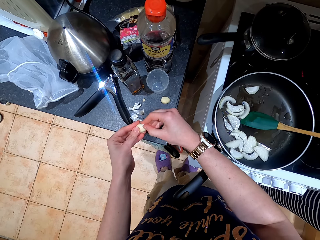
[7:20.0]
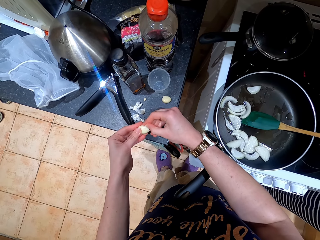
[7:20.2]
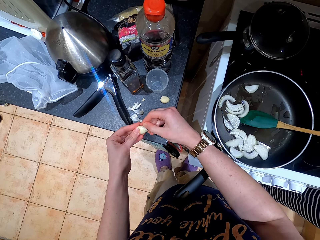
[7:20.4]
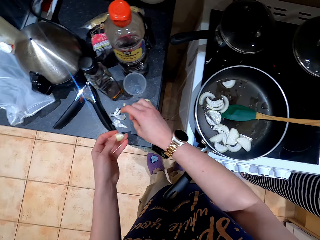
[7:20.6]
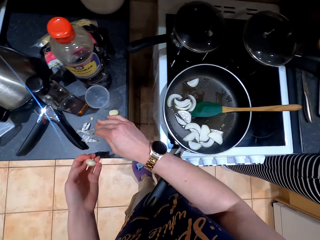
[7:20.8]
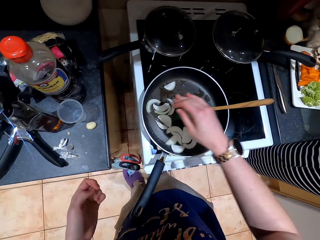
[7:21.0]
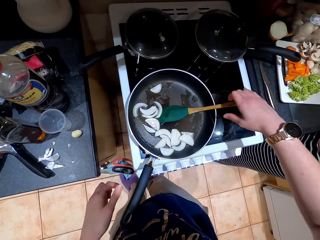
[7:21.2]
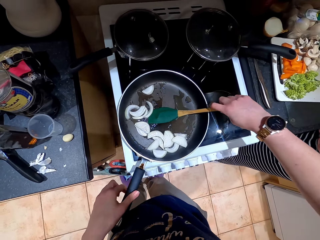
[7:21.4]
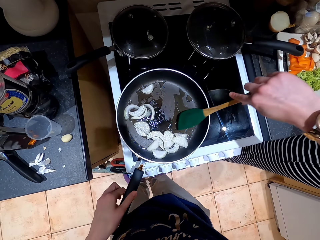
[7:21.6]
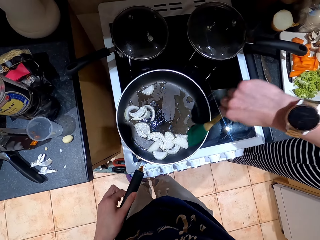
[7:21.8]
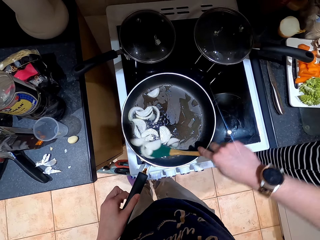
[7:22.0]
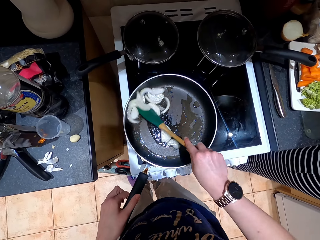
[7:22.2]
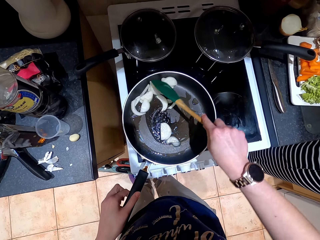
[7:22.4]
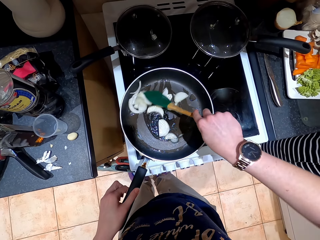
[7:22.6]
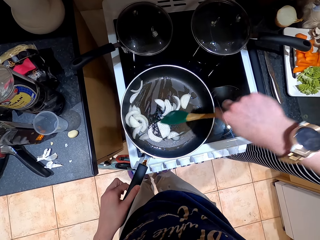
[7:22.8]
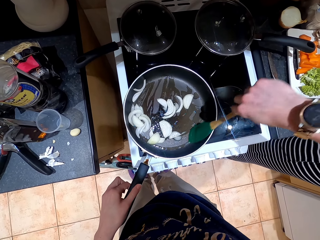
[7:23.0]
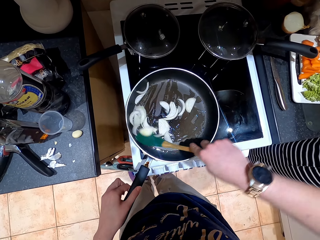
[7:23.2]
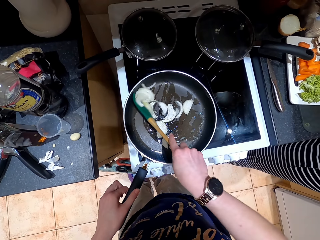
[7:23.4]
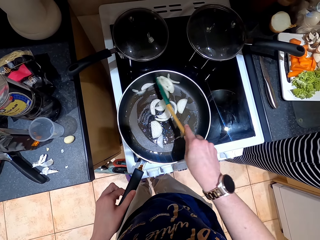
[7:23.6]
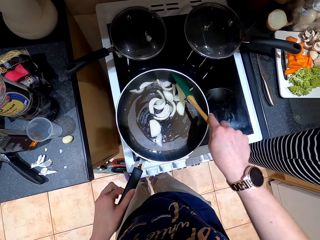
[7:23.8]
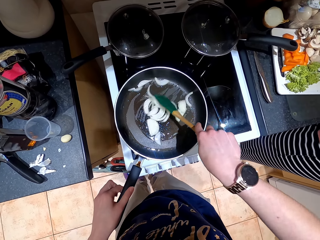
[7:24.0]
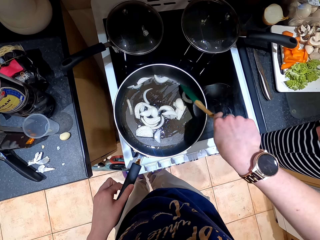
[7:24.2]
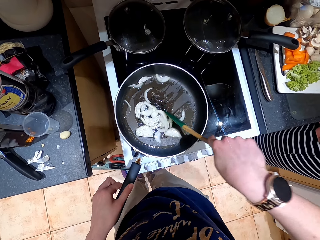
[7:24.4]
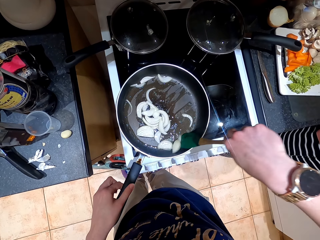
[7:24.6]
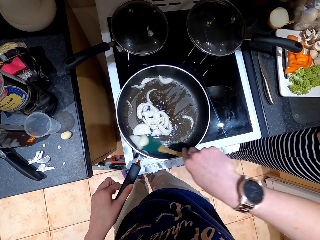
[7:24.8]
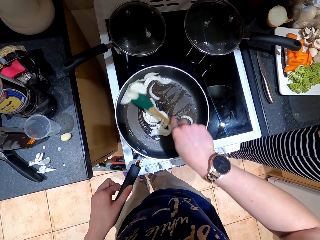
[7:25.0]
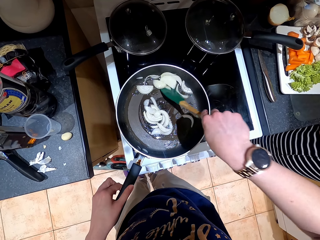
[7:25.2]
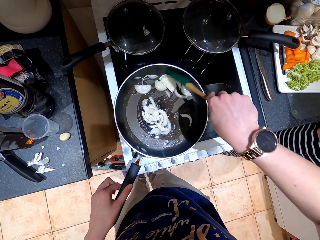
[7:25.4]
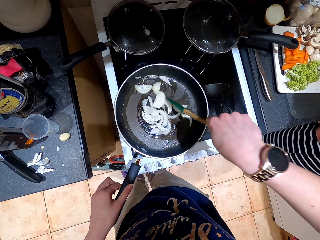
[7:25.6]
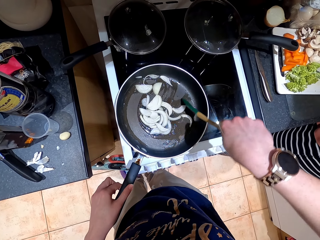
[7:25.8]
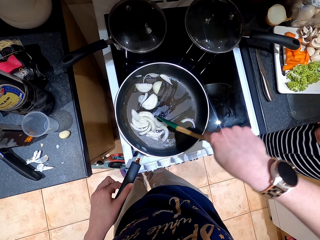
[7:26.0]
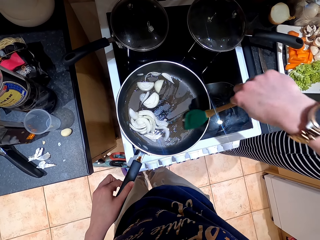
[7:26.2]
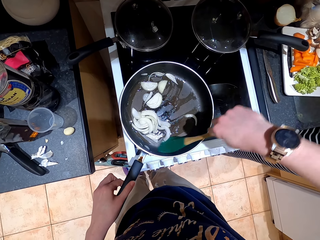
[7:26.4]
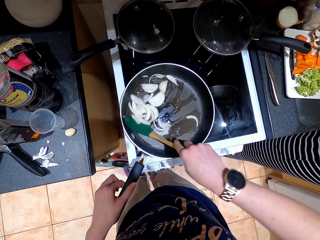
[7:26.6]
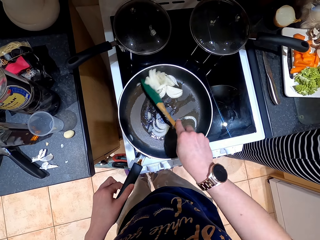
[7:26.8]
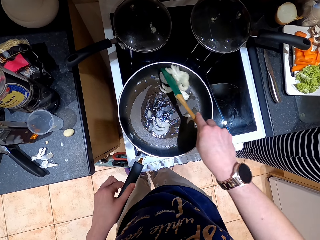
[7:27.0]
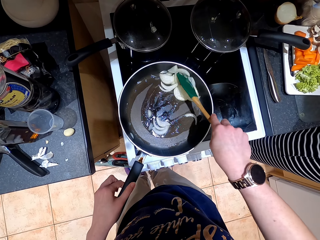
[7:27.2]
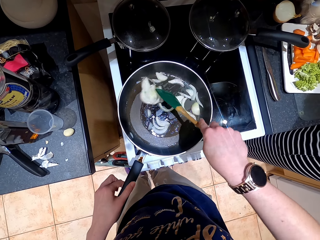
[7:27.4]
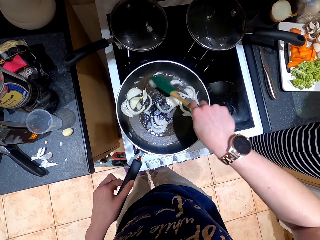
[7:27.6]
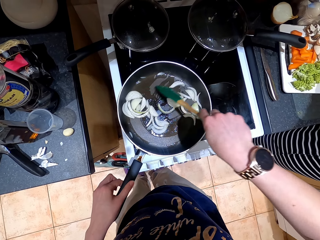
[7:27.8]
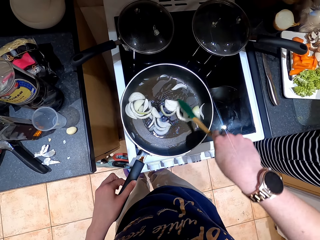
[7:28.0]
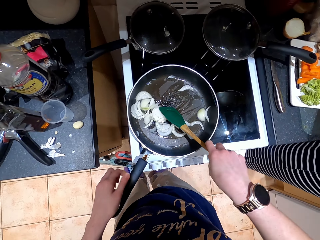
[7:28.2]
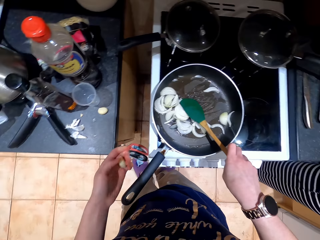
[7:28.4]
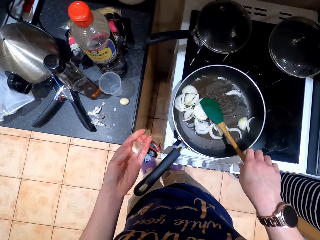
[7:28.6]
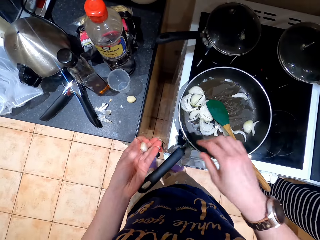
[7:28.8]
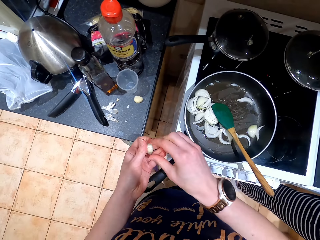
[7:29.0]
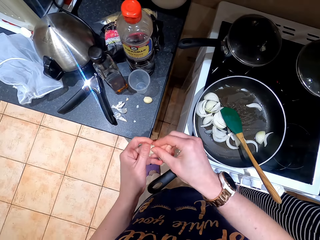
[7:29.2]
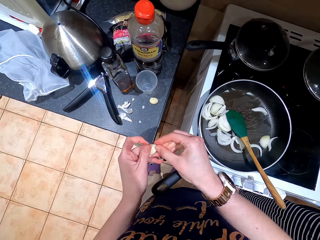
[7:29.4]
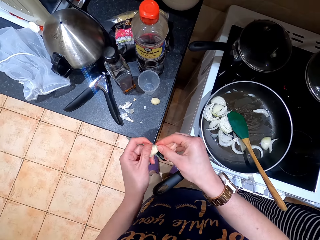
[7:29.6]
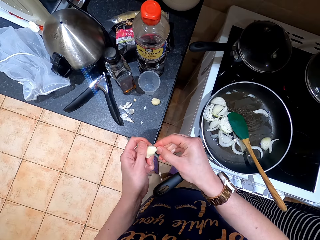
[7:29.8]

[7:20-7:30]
The camera wearer peels garlic. They stir the pan with a cooking stick. They fry onions.

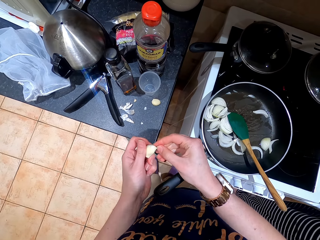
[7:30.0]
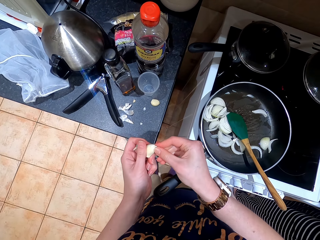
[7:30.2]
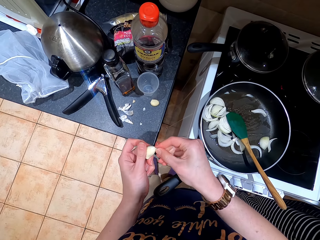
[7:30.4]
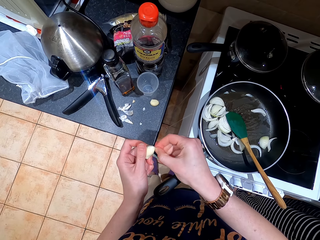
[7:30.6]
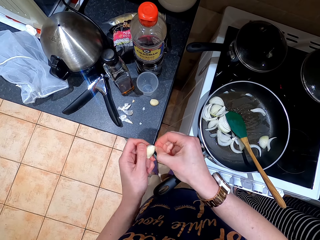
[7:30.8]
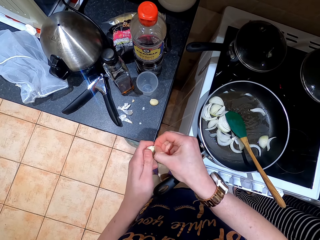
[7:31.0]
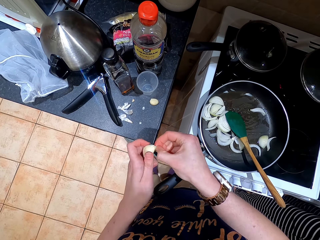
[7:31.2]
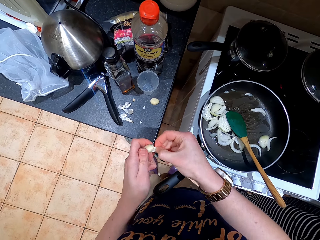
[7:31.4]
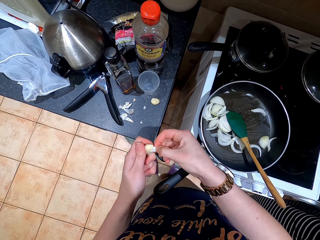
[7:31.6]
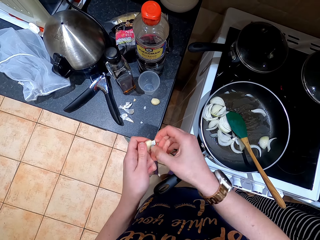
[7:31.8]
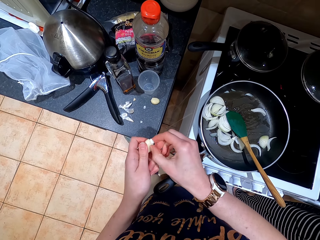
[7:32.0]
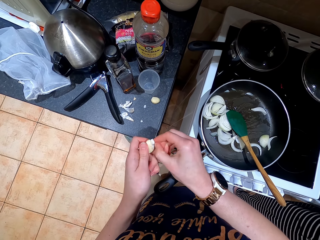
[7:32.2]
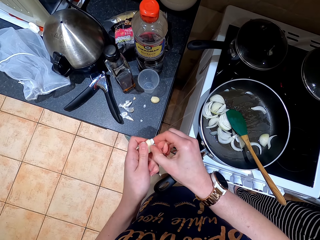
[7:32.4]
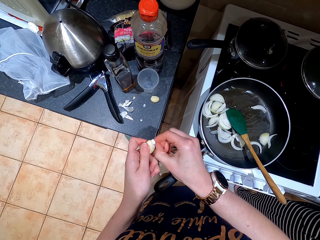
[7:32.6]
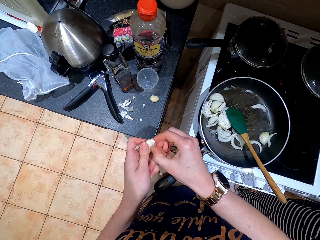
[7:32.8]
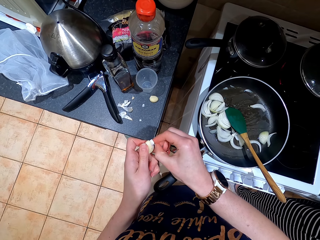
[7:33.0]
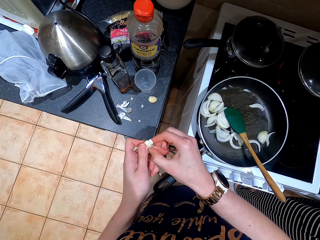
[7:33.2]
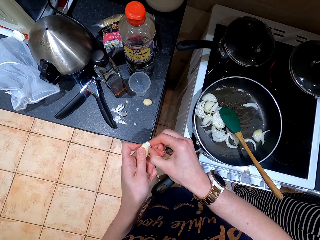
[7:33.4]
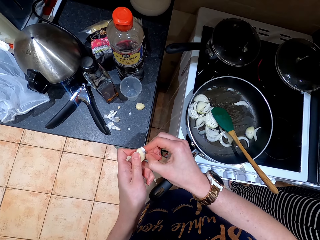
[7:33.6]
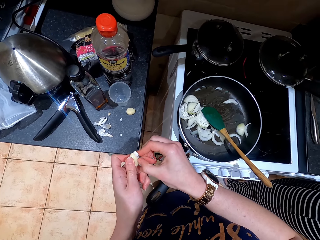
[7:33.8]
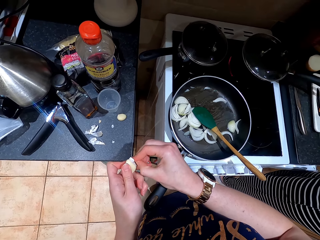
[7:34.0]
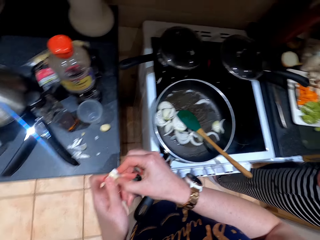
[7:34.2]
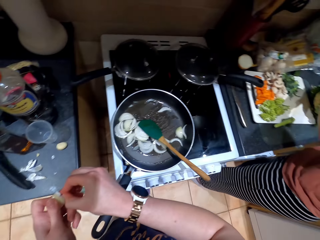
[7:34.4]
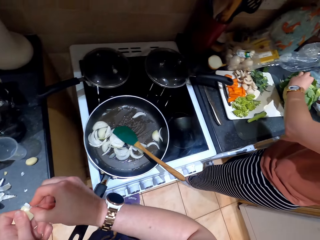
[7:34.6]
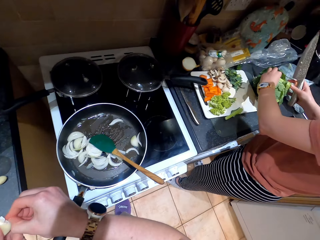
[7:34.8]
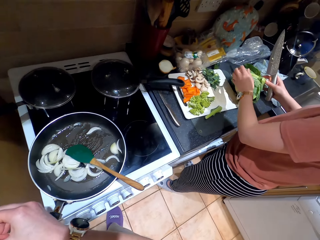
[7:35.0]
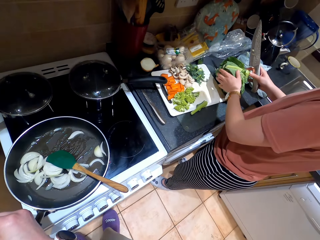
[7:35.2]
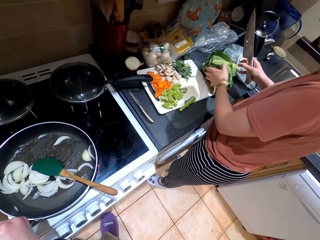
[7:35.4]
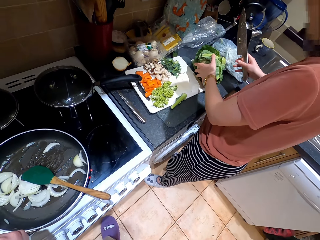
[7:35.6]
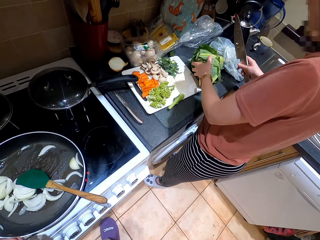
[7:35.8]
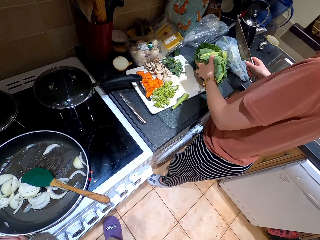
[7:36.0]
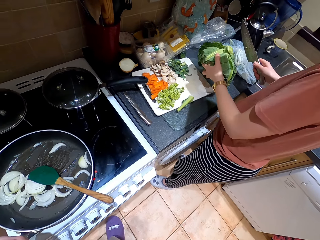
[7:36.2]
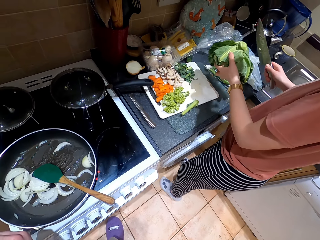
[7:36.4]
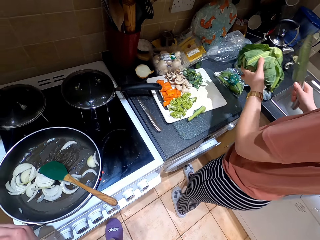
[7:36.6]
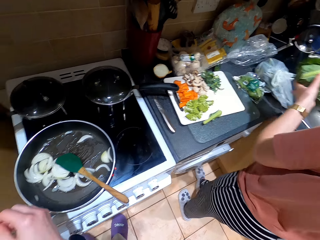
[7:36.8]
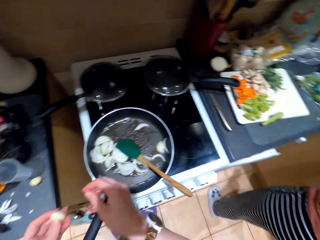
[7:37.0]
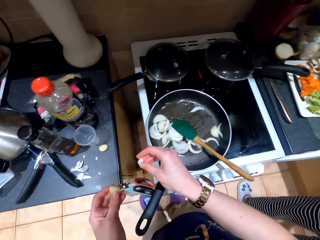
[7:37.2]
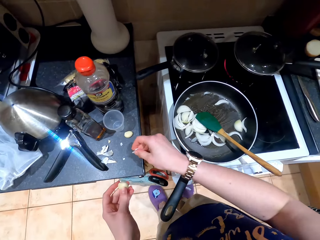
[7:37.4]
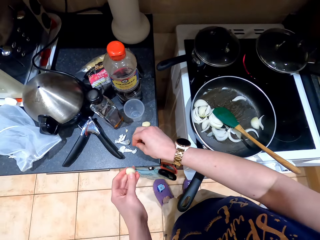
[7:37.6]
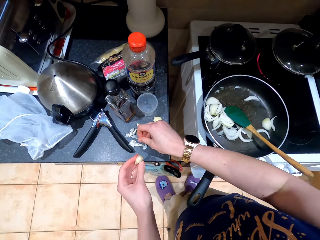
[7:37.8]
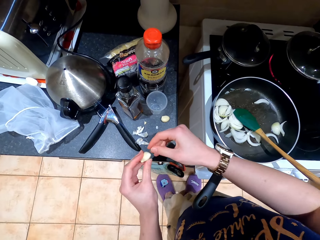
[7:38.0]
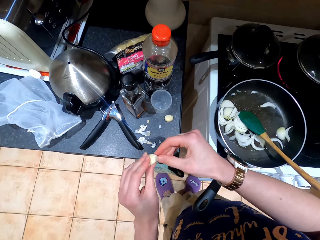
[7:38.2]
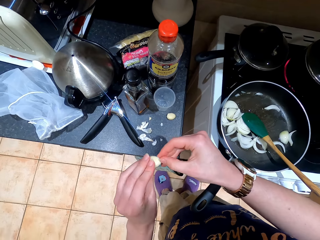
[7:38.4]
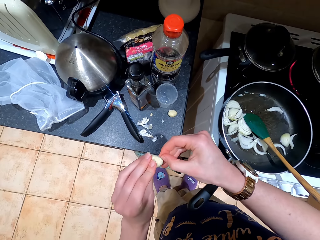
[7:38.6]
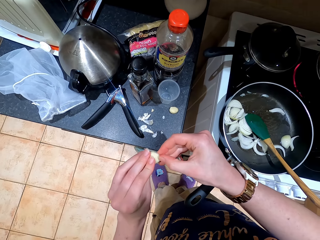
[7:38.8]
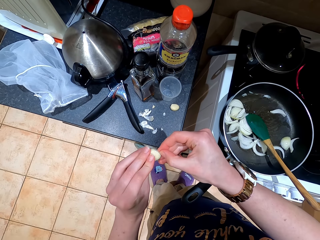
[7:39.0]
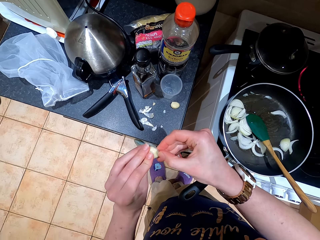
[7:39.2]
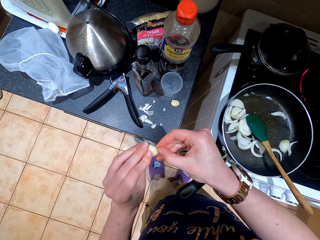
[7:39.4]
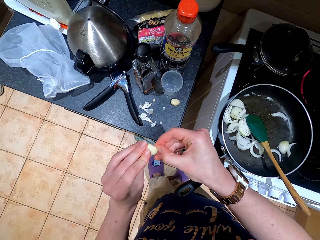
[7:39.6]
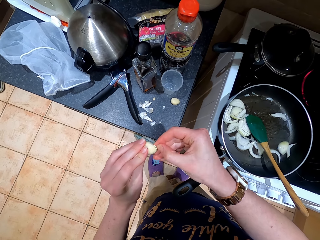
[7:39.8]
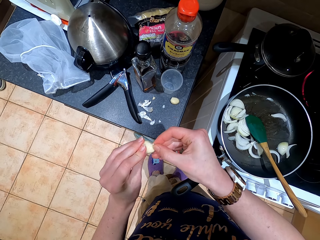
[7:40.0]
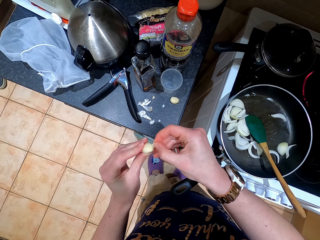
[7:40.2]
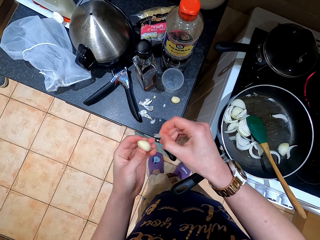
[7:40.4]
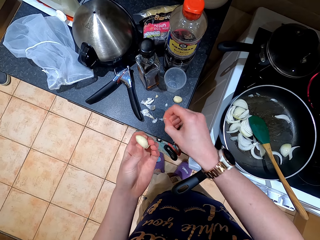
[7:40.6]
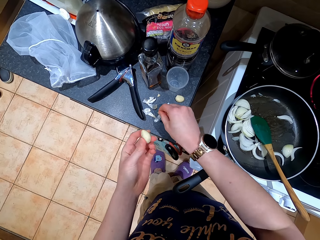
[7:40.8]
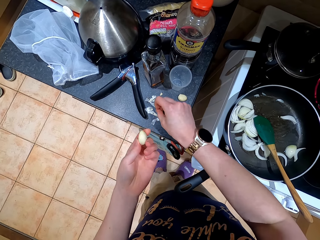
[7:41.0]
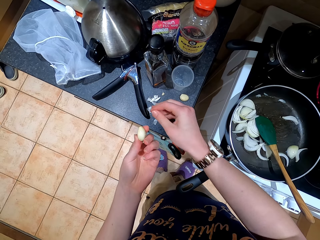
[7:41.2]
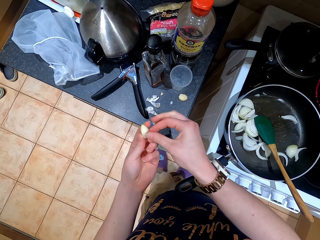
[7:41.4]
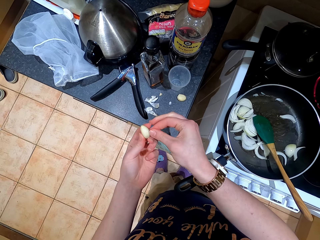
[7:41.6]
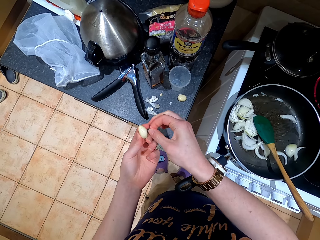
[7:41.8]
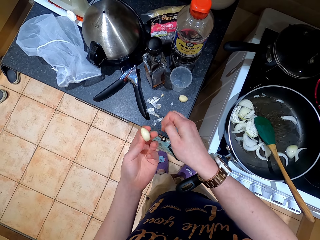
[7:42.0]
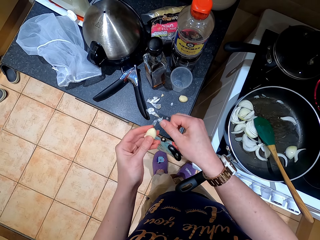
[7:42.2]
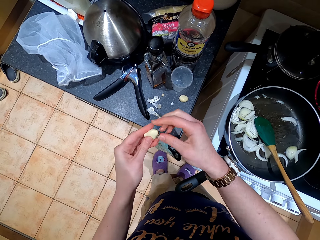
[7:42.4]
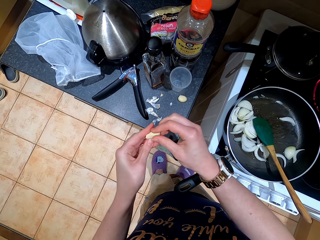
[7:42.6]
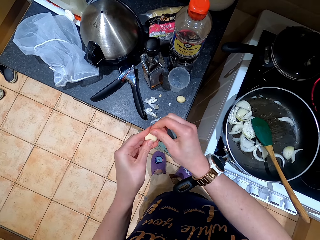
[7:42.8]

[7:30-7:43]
The camera wearer removes skin from the garlic. A female converses with another female. The first female lifts a cabbage from the counter top and carries the cabbage. The camera wearer peels garlic. They place skin on the cabinet.
